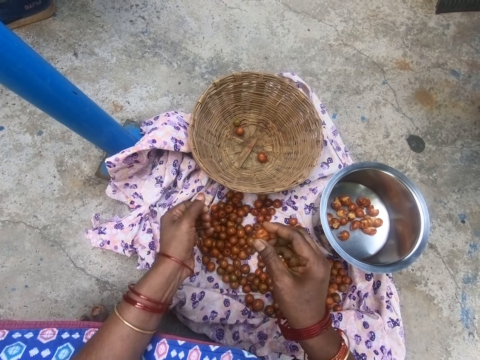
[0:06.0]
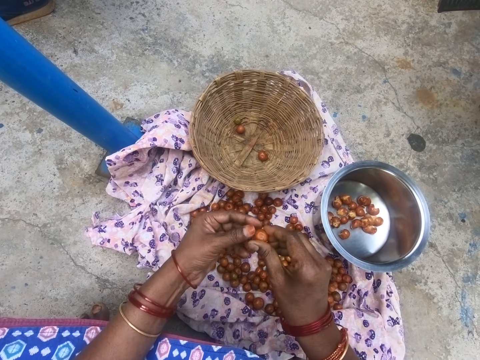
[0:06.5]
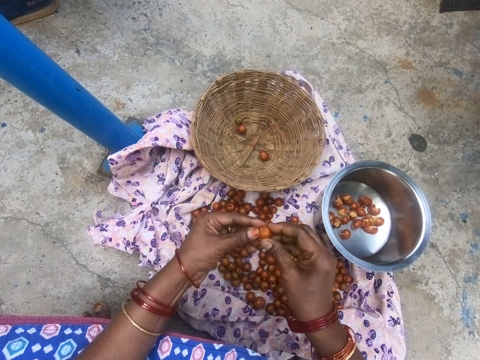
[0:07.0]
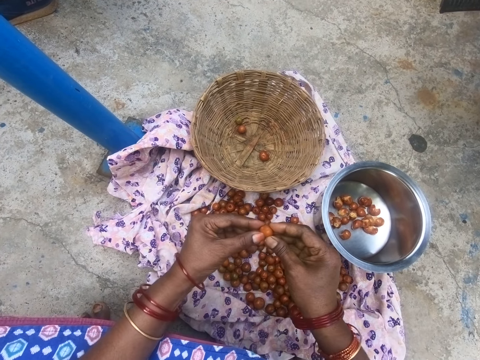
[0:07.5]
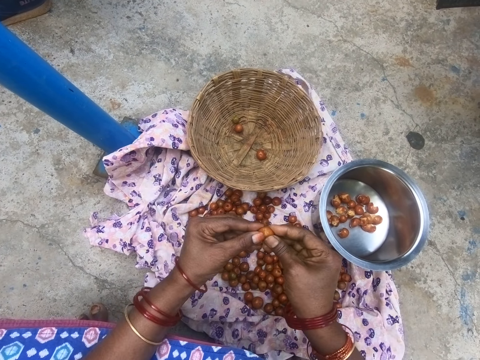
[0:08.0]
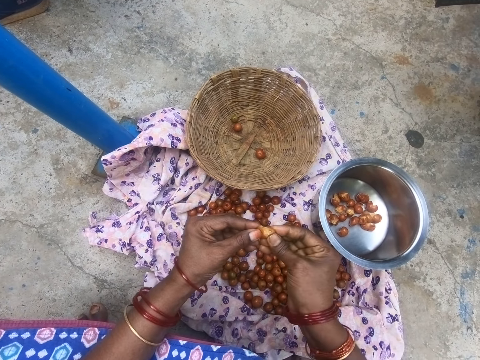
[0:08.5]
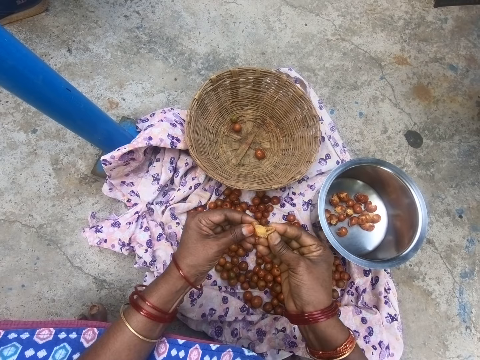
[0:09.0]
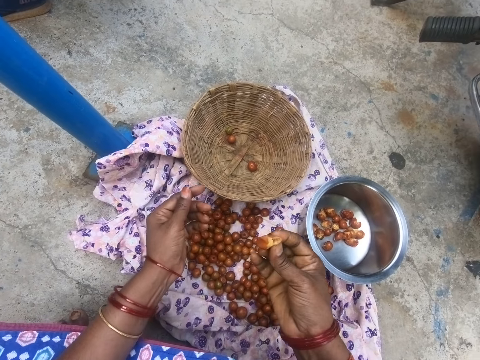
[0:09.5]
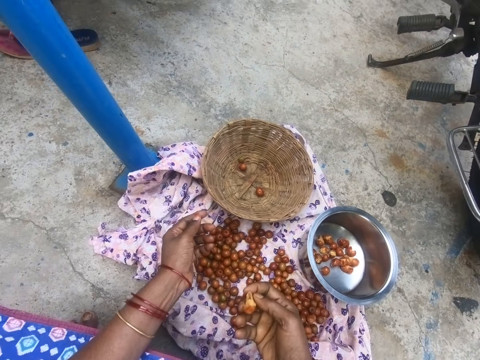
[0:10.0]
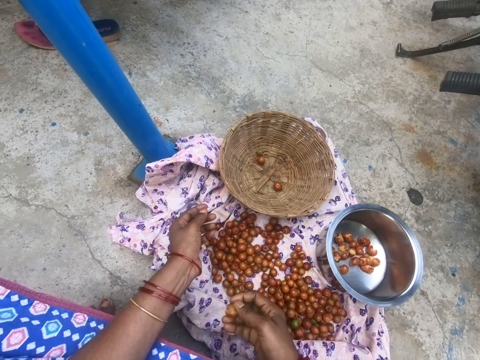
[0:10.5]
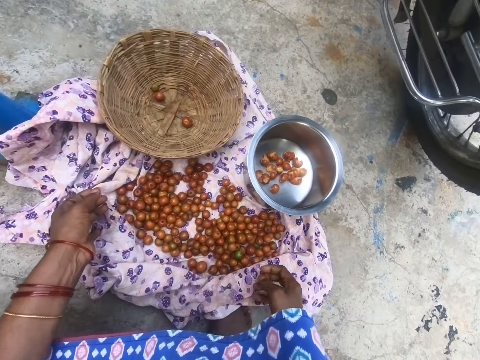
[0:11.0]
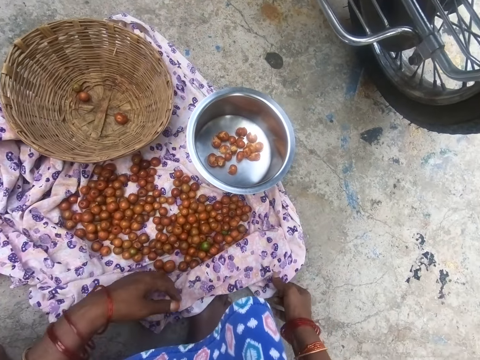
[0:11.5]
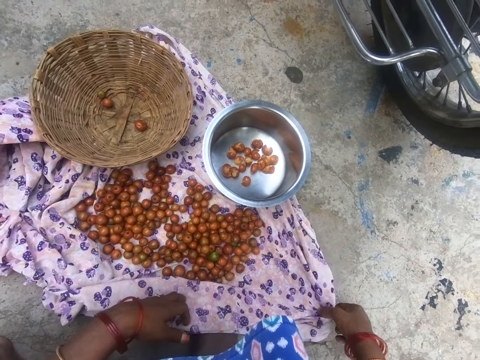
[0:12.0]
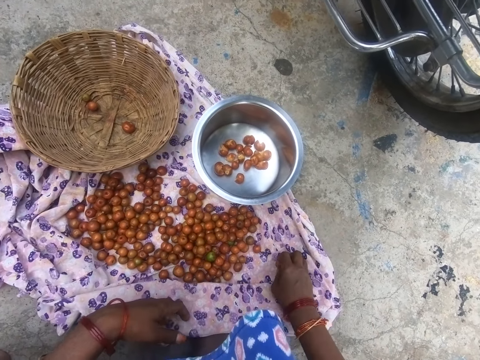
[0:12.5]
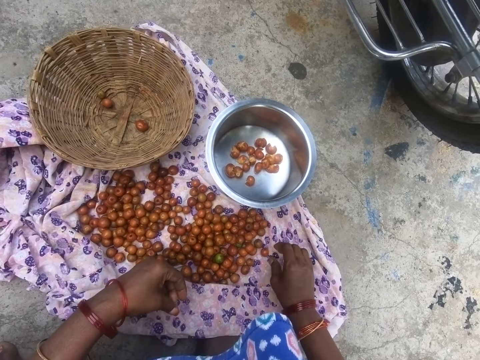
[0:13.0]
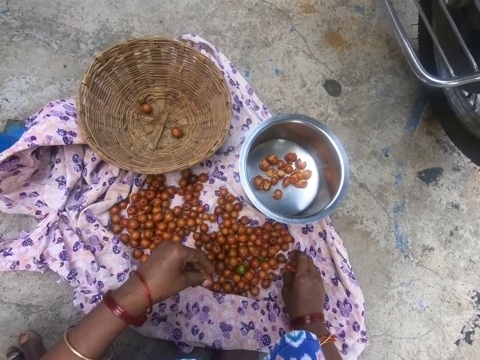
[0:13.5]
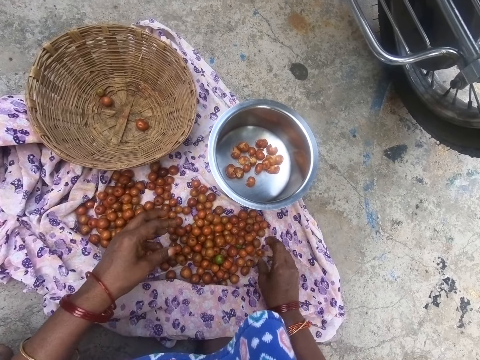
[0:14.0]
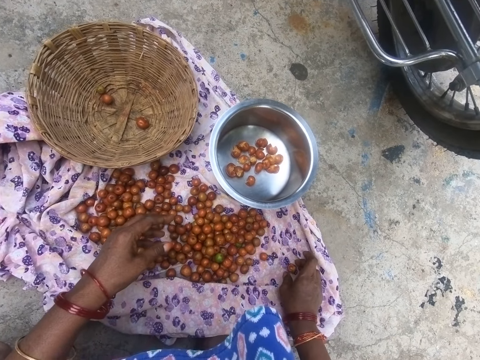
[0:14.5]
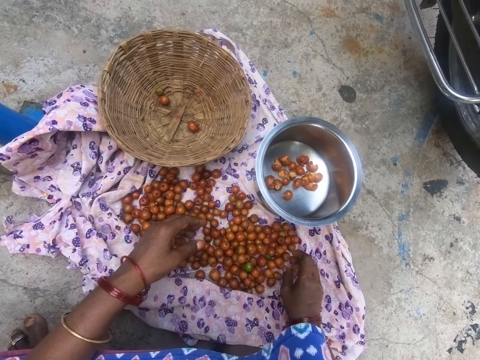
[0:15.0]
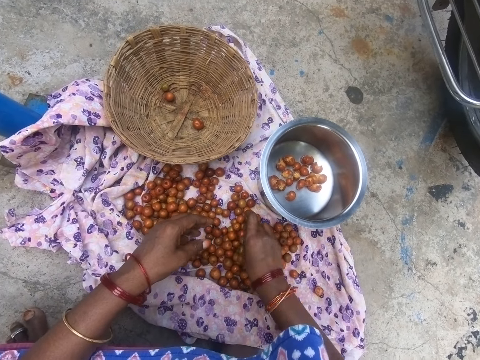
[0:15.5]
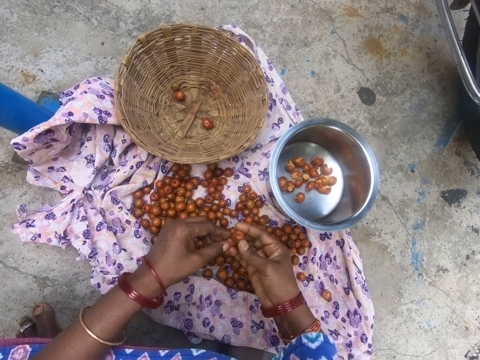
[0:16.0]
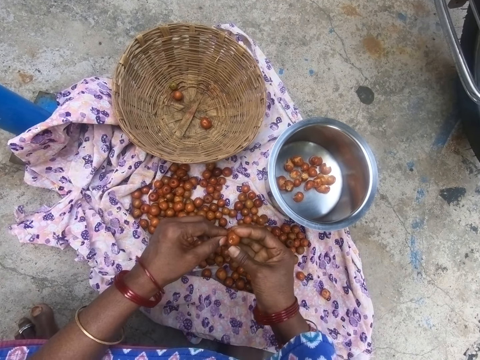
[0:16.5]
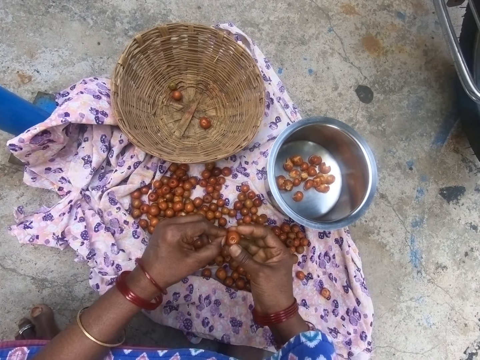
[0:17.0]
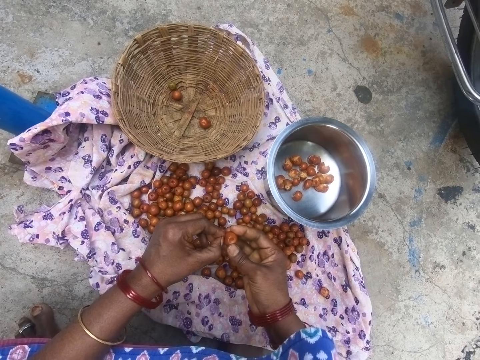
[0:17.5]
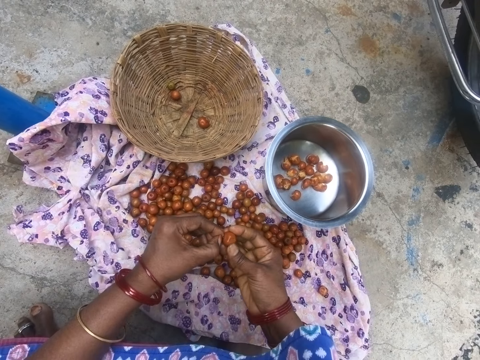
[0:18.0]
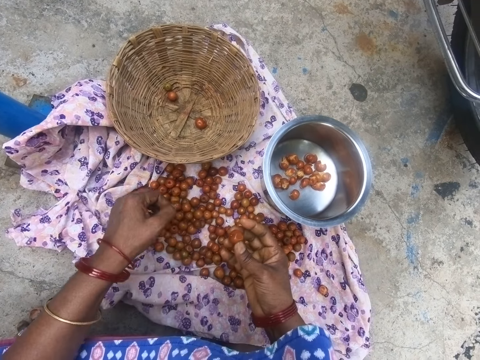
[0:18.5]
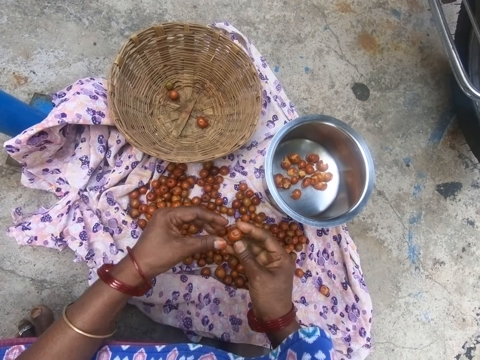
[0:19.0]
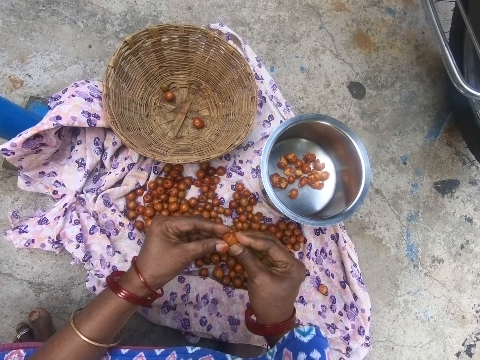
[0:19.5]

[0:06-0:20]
The camera wearer drops the cuticle. They open a longan and cut something. They adjust the cloth. They pull the piece of cloth. They put a longan on the piece of cloth. They take something and drop it. They pick up a longan. They take off the cuticle. They cut something.

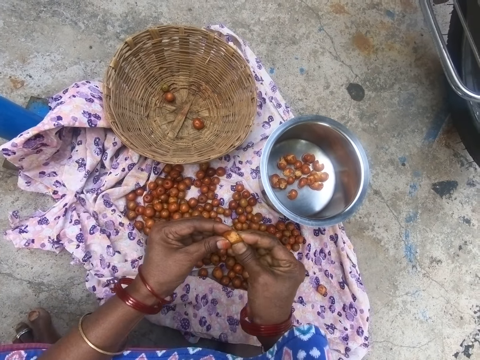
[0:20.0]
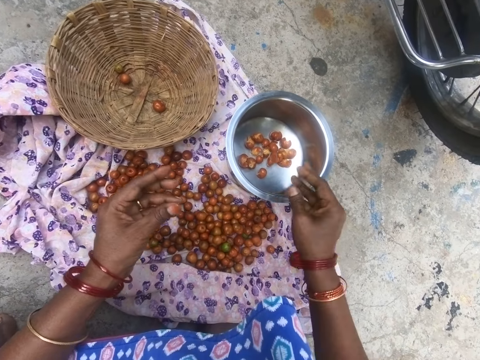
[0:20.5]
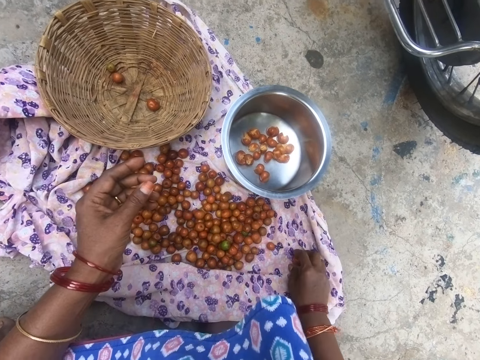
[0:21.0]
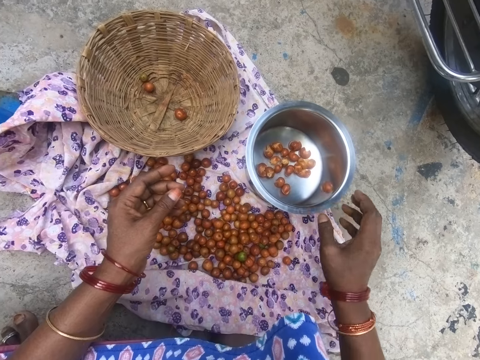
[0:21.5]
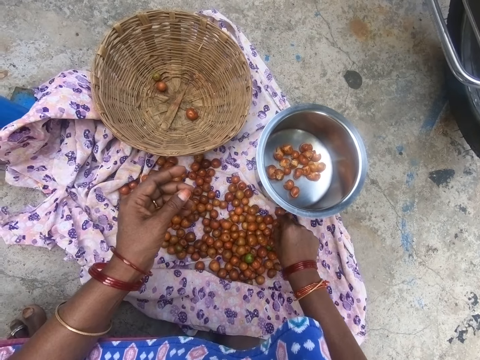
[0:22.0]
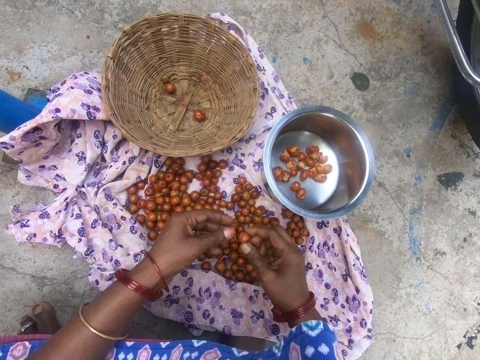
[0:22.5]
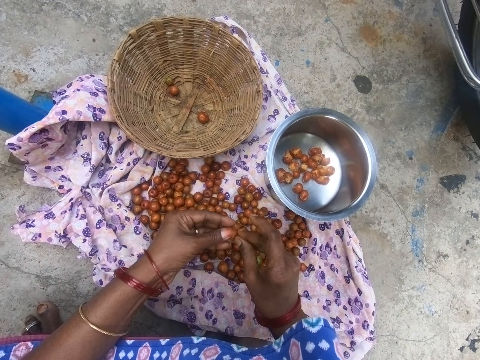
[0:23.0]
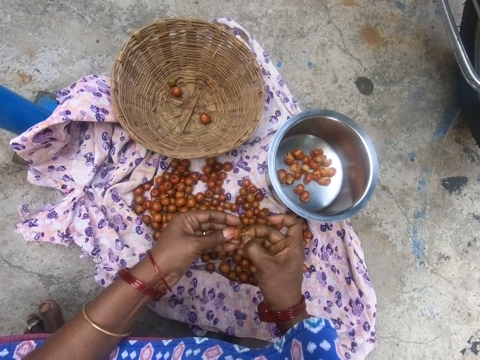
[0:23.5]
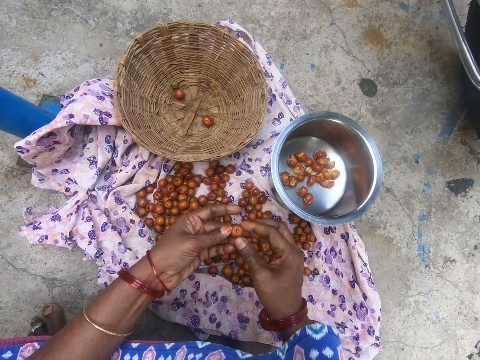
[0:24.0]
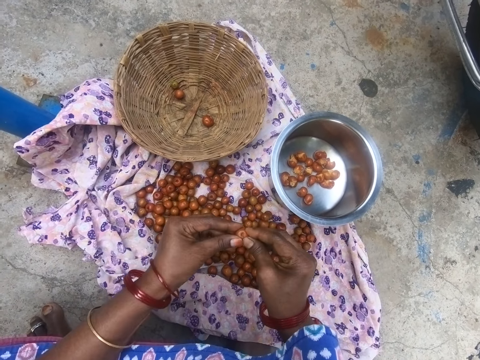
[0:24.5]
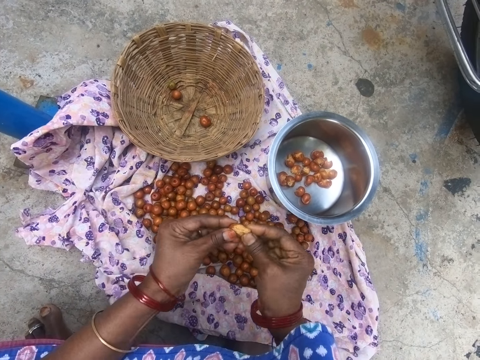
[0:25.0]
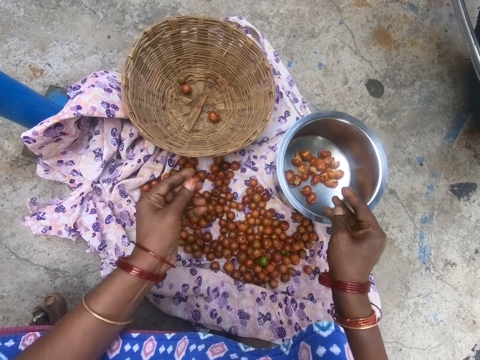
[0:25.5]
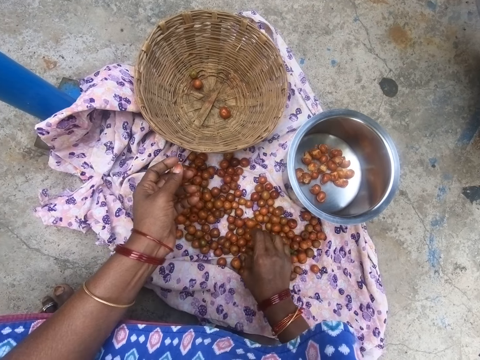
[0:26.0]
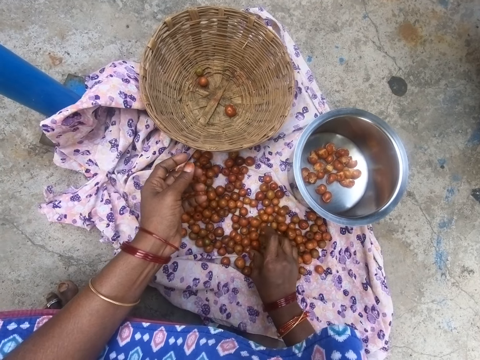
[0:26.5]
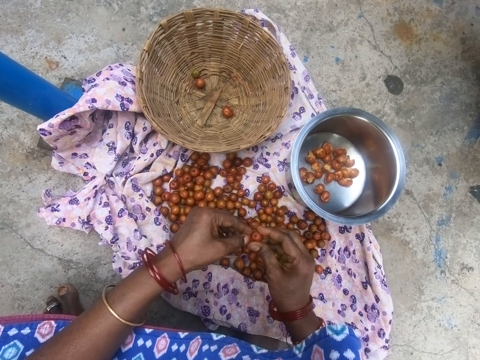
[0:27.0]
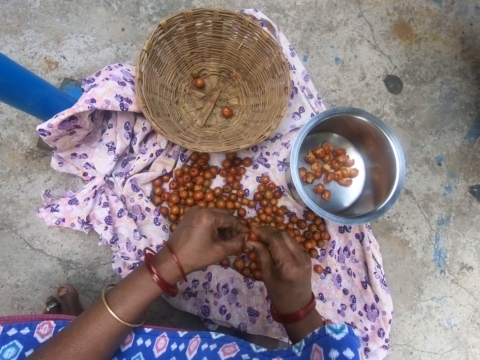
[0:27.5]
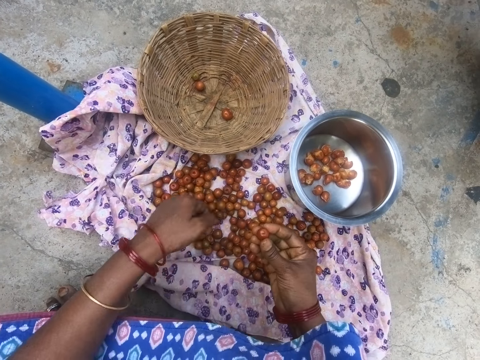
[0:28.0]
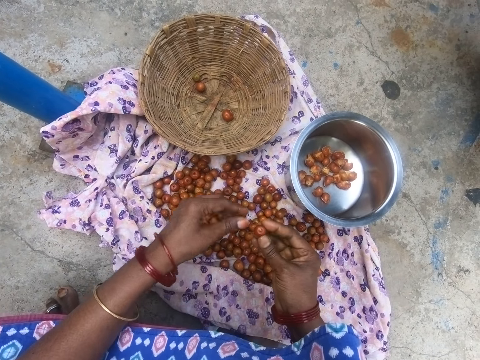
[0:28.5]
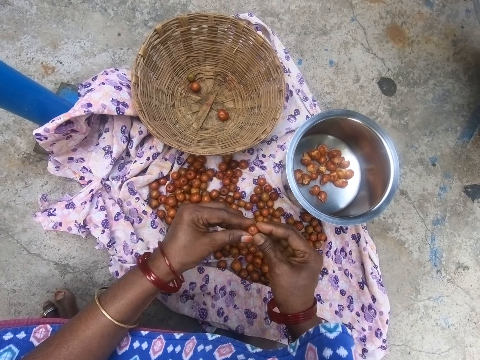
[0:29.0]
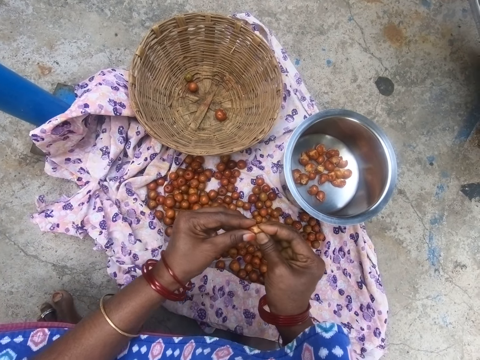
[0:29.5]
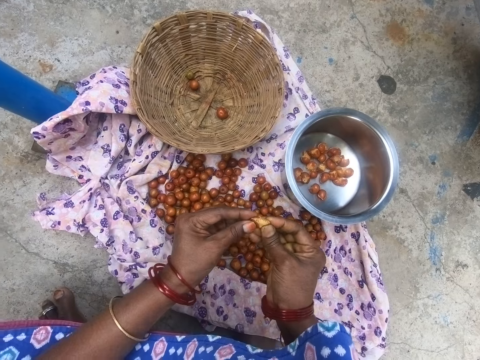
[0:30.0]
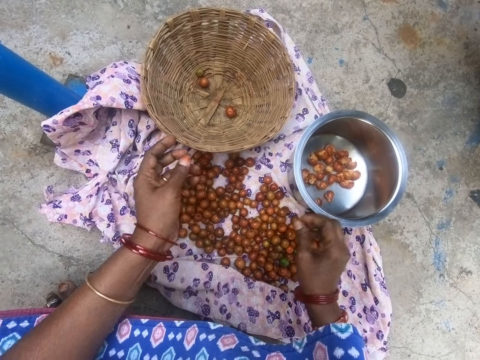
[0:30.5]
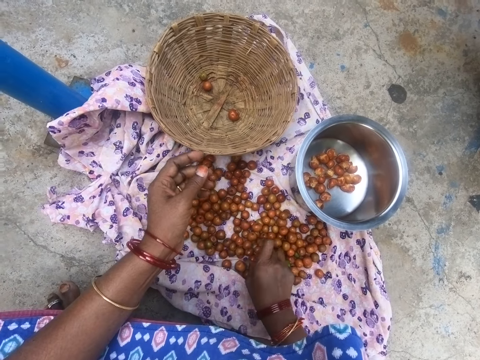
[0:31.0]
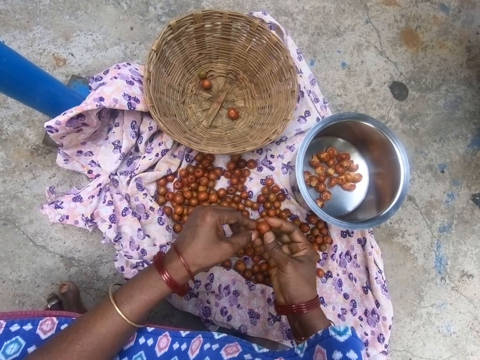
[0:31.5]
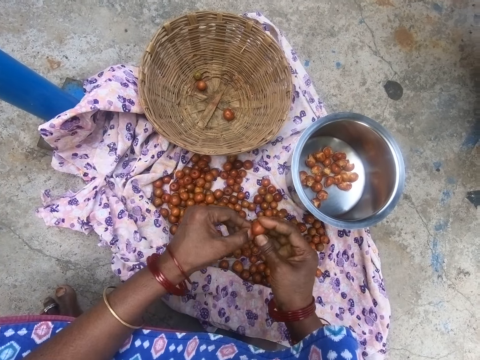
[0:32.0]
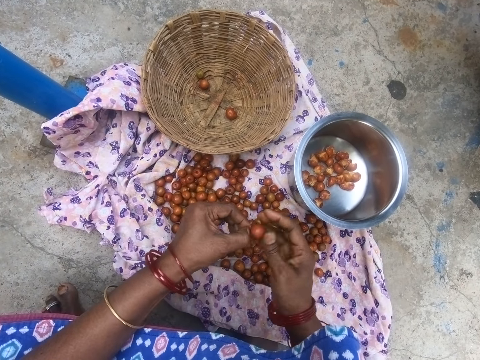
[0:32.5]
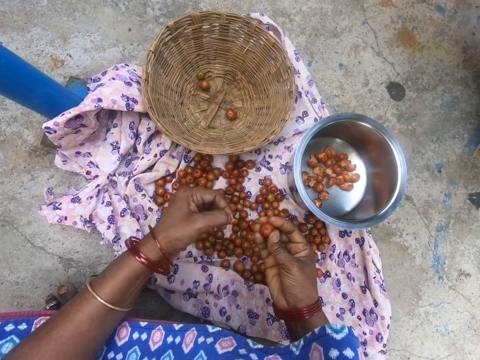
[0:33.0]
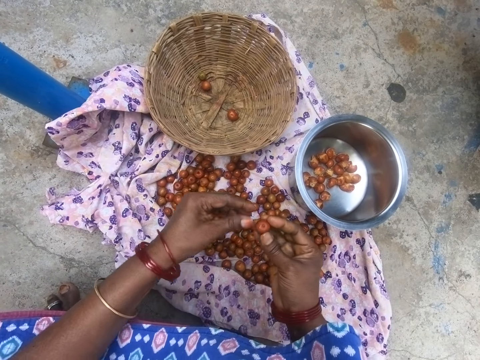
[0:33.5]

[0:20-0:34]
The camera wearer opens a longan. They drop a longan in the cooking pot. They take something. They drop something in the cooking pot. They pick up a longan. They take off the cuticle. They cut something. They open a longan. They drop a longan in the cooking pot. They take something. They take off the cuticle. They cut something. They open a longan. They drop something in the cooking pot. They pick up a longan. They take off the cuticle.
